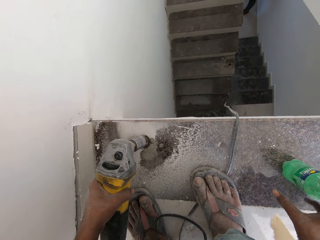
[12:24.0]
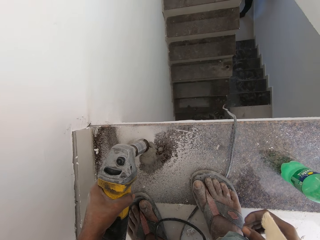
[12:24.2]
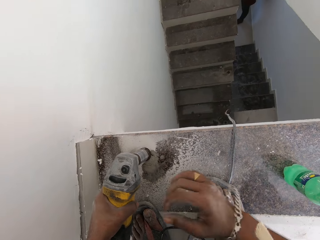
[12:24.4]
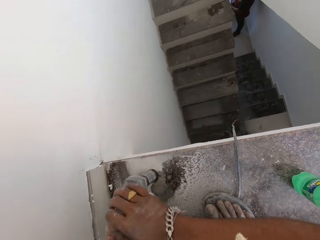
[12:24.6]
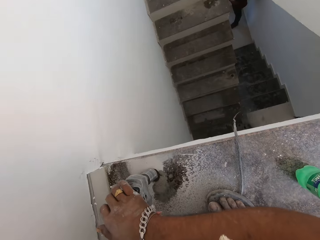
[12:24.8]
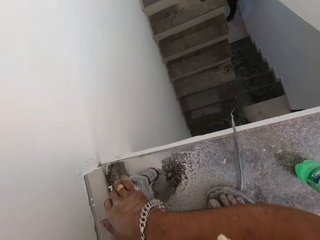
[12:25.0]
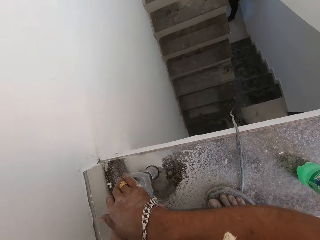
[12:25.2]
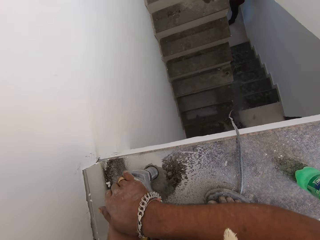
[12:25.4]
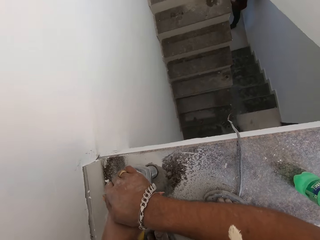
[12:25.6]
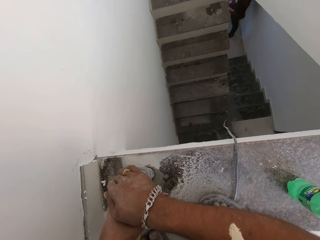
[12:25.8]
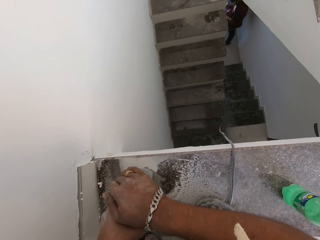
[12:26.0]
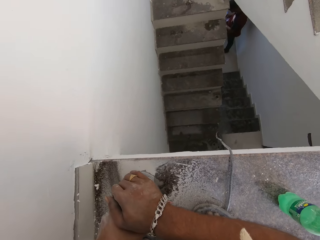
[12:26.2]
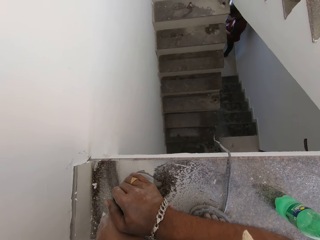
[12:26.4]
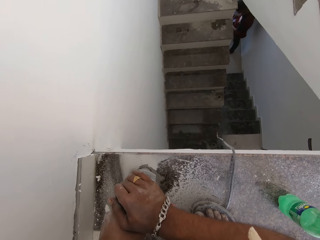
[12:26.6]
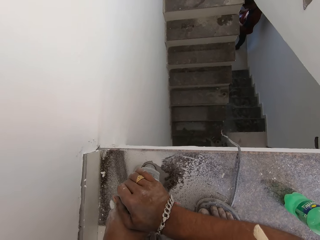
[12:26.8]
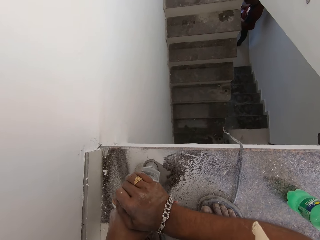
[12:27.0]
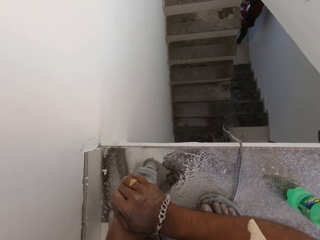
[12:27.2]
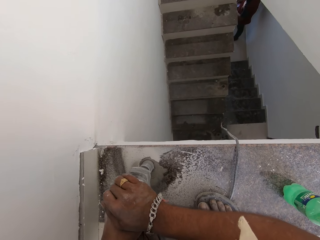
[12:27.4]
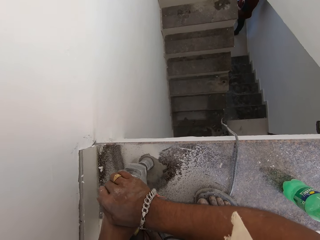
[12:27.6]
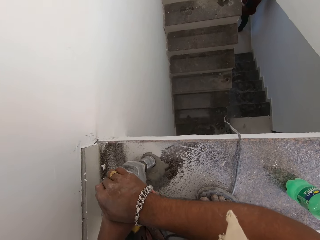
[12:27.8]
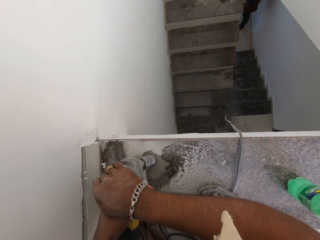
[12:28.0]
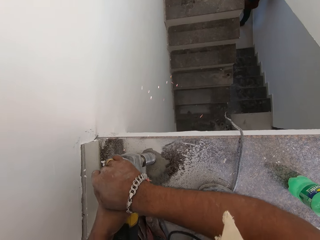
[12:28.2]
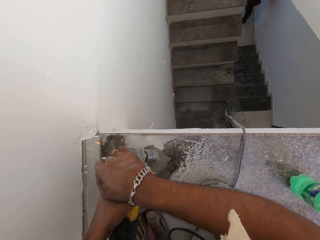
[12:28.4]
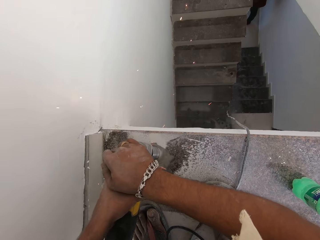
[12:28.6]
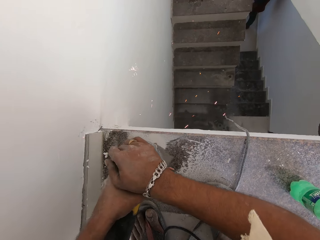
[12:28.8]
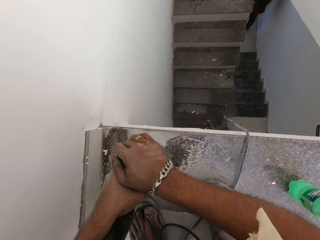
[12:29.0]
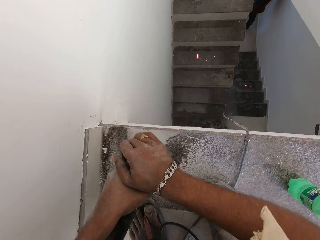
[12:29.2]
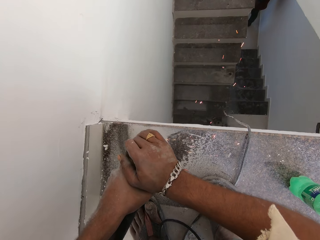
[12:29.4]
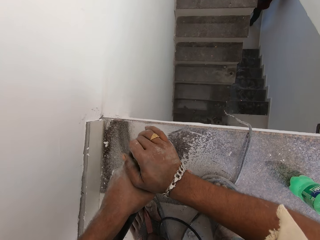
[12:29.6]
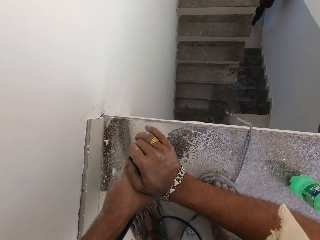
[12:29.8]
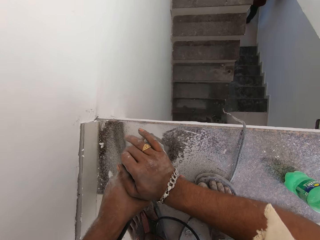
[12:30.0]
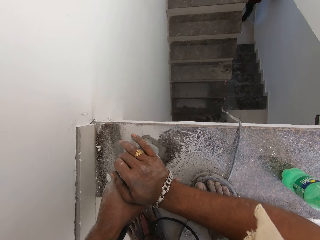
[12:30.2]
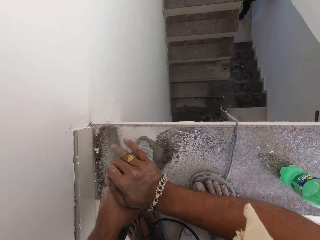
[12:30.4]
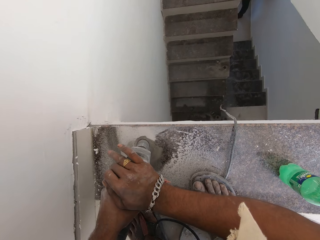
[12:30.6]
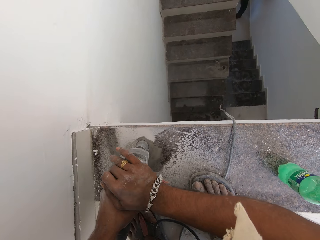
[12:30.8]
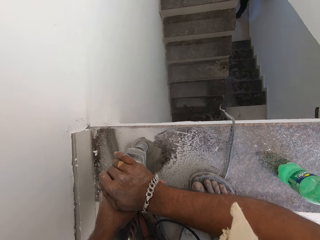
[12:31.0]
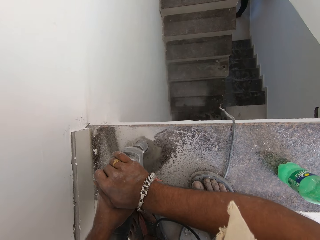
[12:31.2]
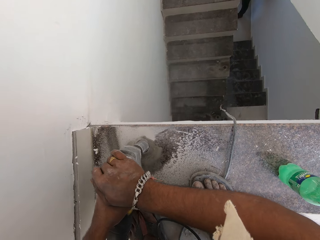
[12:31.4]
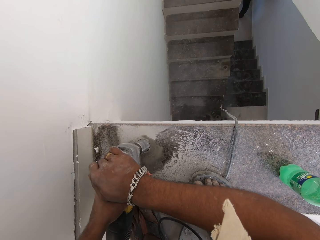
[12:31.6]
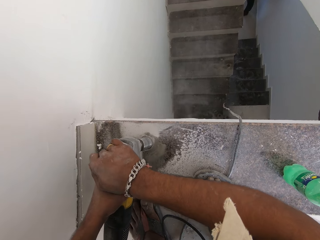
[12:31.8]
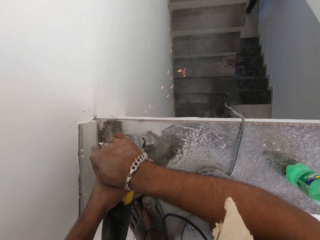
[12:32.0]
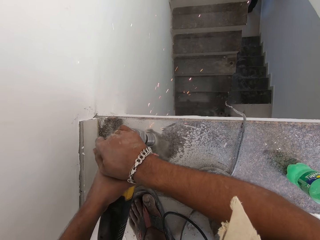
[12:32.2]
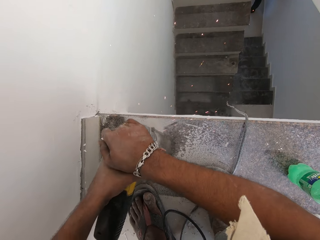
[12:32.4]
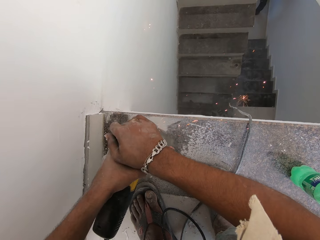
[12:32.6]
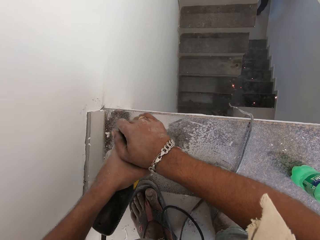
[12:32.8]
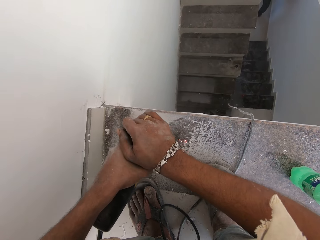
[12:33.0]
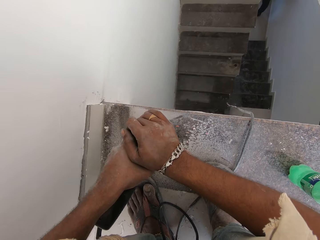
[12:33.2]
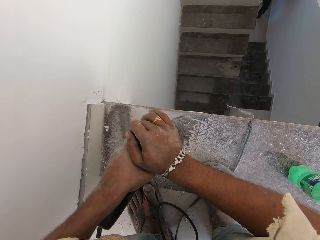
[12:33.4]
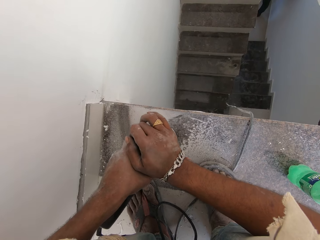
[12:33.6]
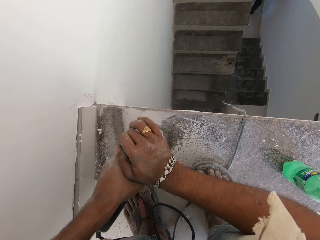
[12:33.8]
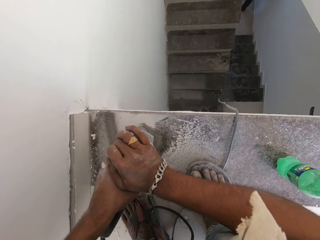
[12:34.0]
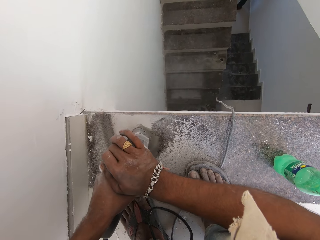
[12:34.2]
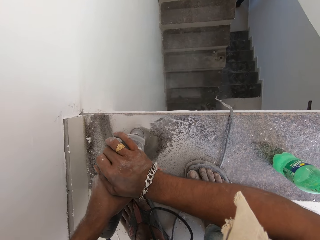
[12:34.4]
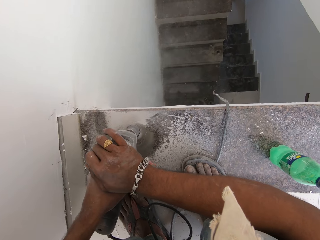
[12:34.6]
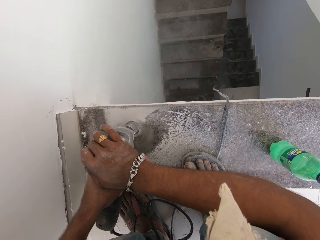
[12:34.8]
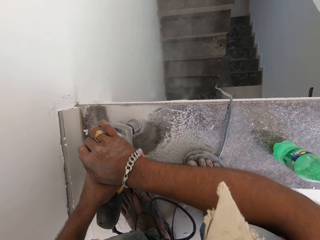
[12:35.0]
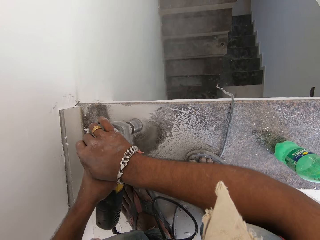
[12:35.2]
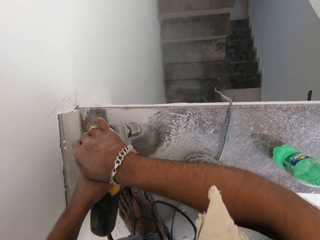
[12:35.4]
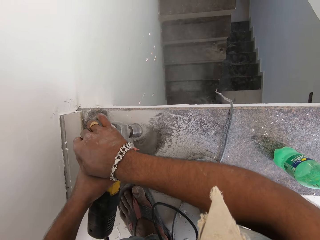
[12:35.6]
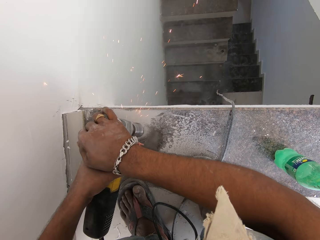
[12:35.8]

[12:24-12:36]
The camera wearer drops the bottle of water in his right hand on the tiles. He drills the tiles with the drilling machine in his hands.

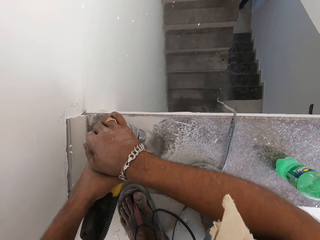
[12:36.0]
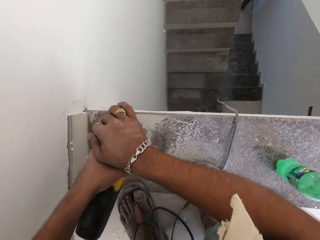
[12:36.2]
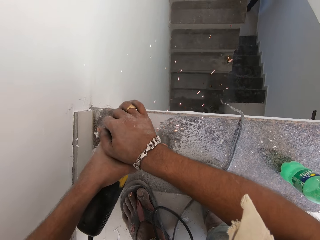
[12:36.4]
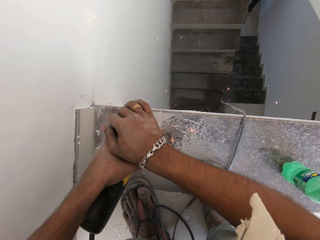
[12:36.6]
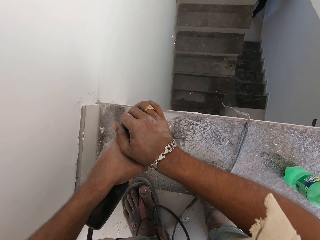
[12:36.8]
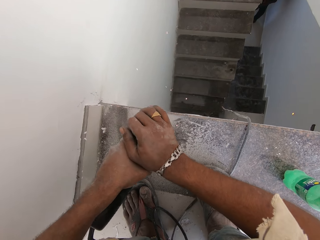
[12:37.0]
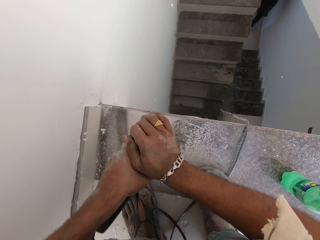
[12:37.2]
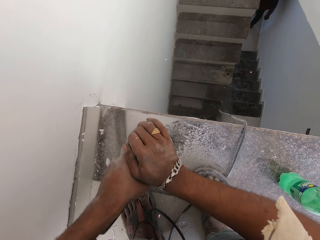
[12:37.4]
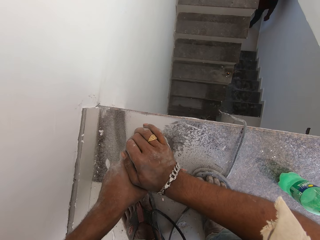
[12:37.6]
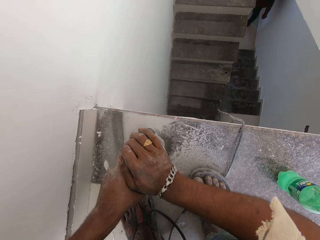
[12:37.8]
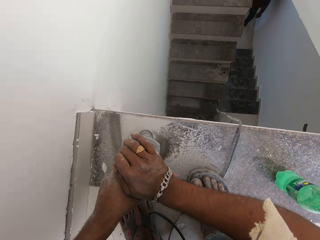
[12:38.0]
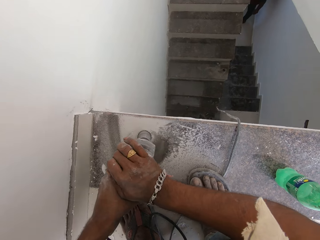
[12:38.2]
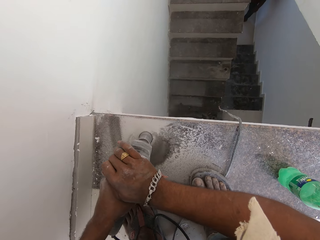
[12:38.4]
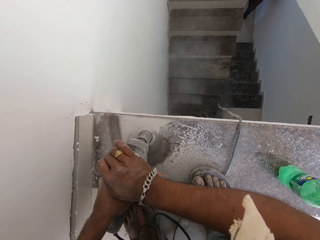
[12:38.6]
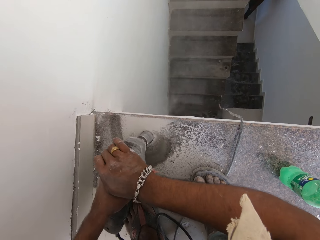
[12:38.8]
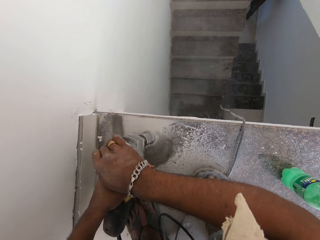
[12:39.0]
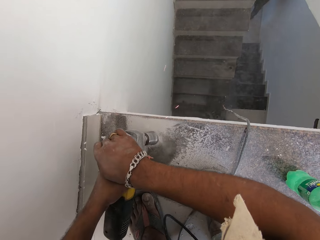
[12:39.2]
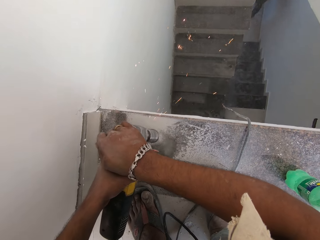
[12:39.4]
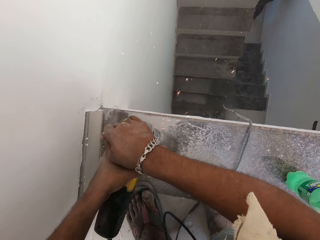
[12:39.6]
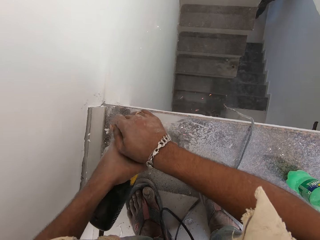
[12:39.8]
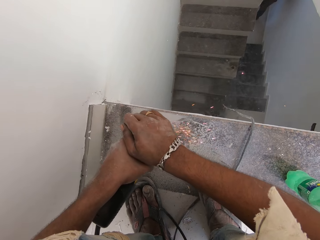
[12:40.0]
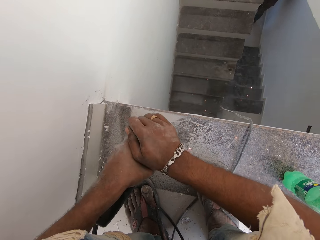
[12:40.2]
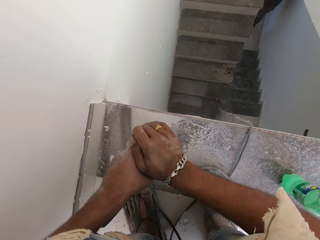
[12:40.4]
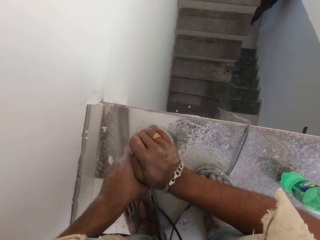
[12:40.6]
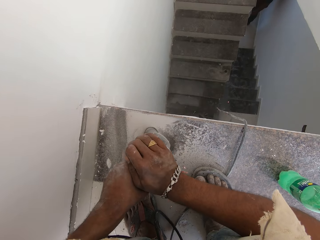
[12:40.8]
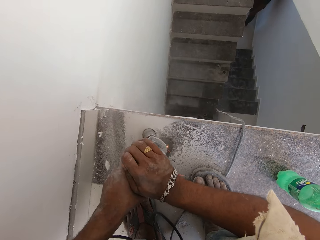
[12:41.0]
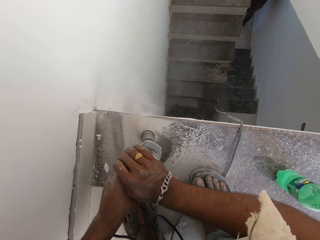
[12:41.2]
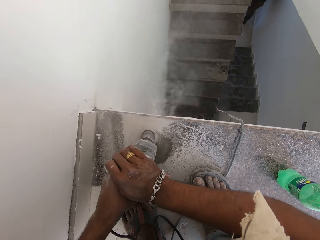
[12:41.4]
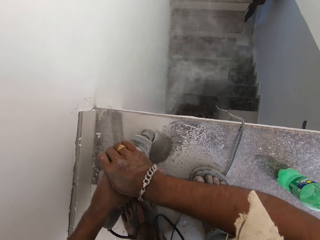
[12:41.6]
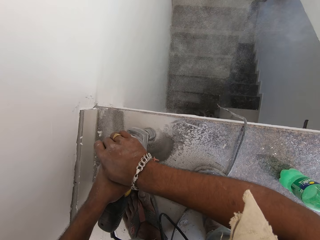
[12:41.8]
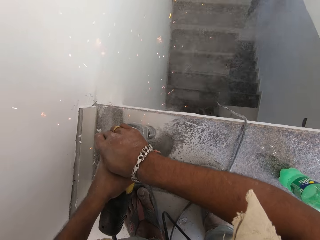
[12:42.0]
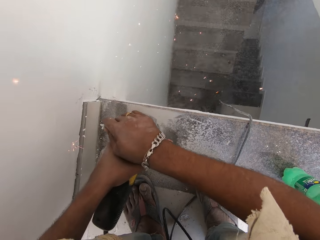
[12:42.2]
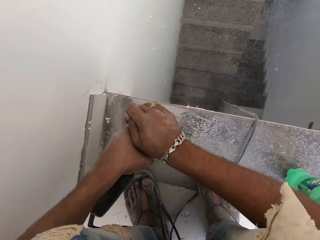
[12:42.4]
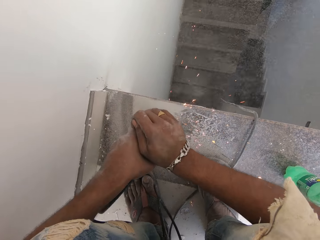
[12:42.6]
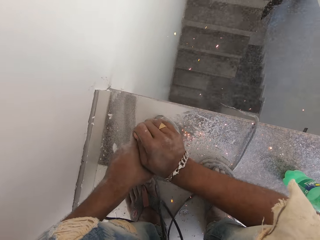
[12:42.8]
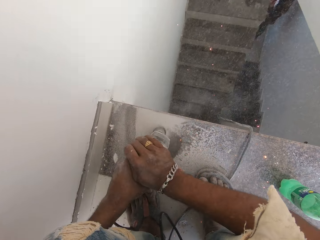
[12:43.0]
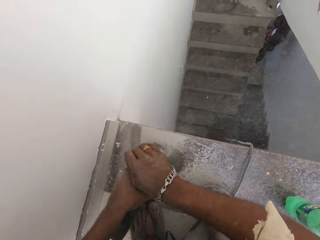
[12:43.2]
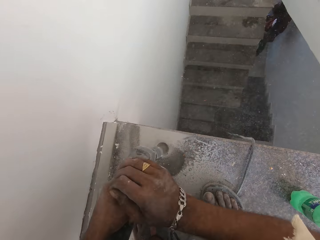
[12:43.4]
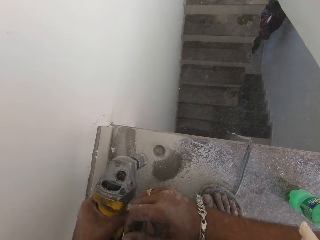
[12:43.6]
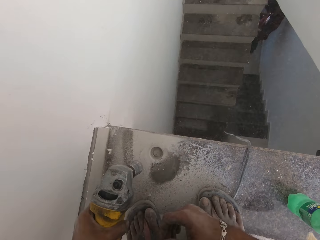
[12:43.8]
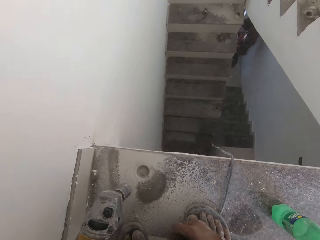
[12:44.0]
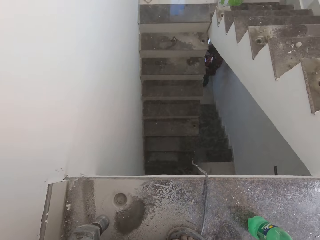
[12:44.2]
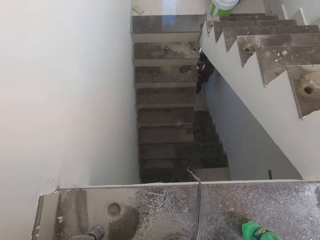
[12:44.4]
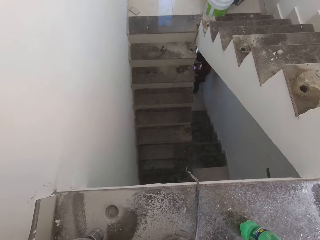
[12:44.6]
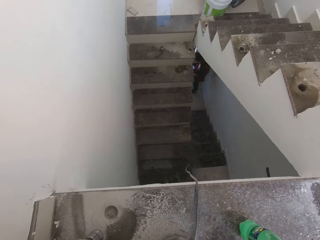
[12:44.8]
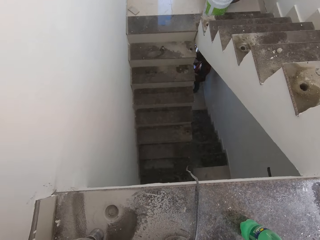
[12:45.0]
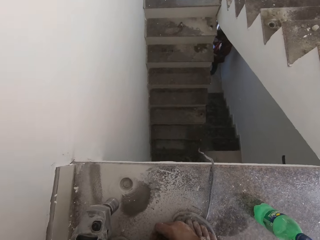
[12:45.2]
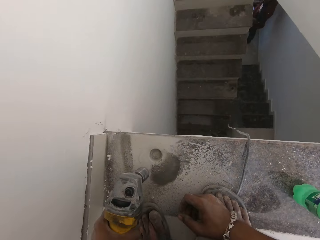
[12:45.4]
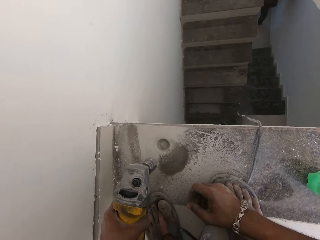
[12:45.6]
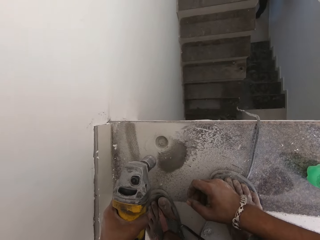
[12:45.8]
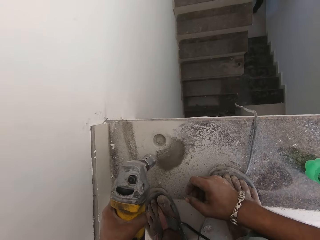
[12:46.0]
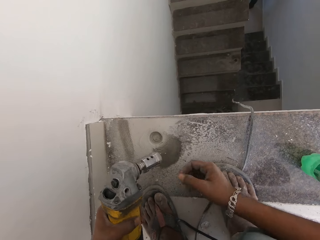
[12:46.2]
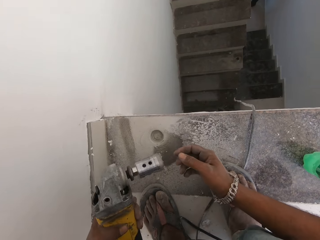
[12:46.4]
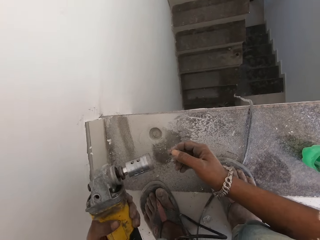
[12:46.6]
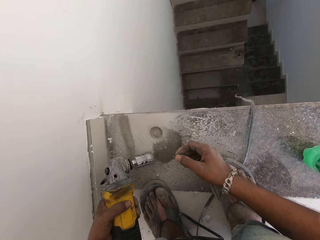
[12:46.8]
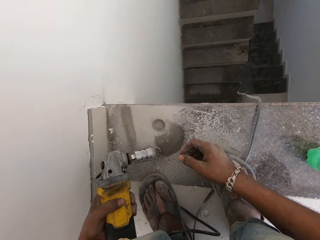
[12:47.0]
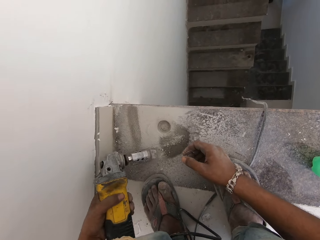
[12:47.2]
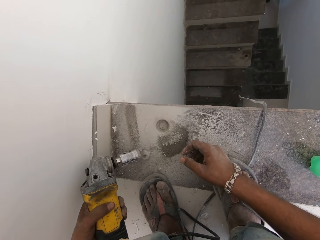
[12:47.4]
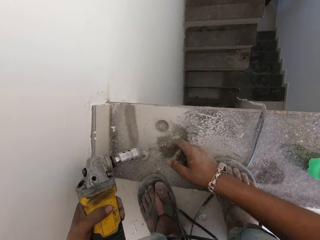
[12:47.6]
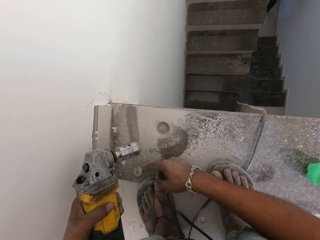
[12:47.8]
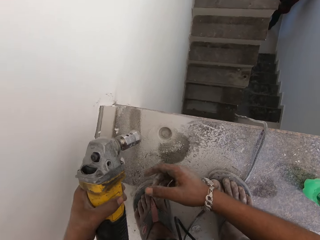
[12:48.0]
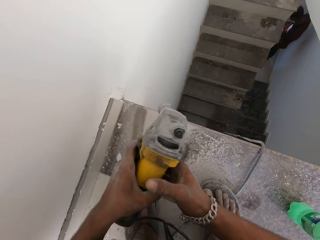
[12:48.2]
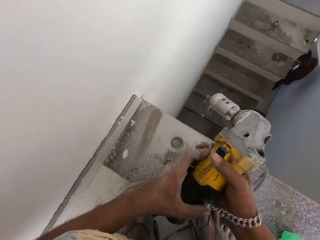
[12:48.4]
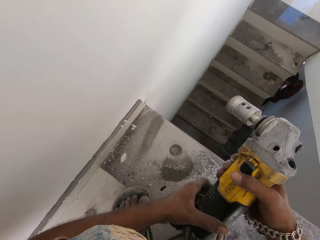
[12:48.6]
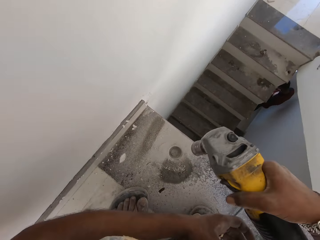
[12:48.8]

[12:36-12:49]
The camera wearer removes the drilling machine from the tiles with his hands. He hits the drilling machine in his left hand on the tiles. He moves dirt on the tiles with his right finger. He passes the drilling machine from his left hand to his right hand.
